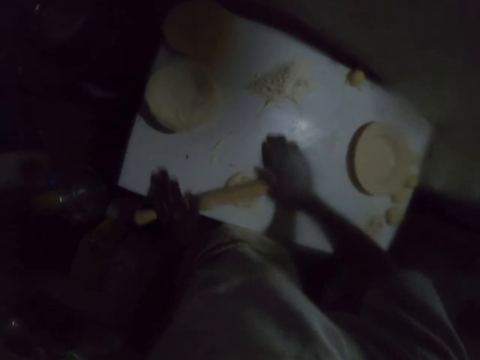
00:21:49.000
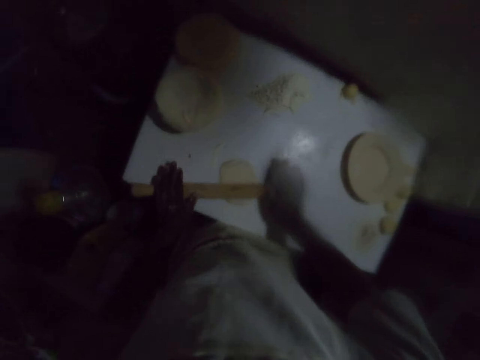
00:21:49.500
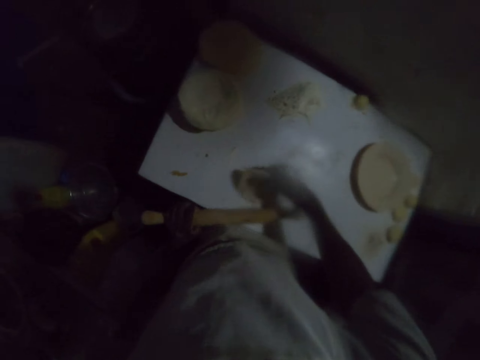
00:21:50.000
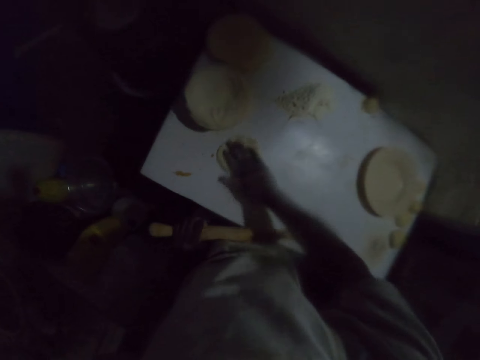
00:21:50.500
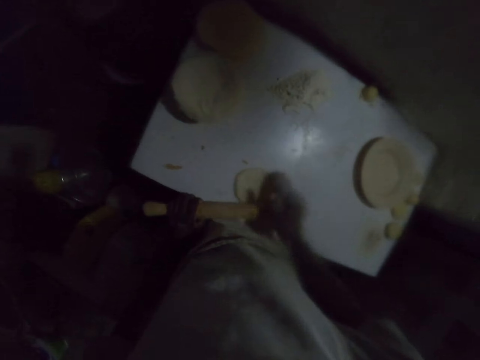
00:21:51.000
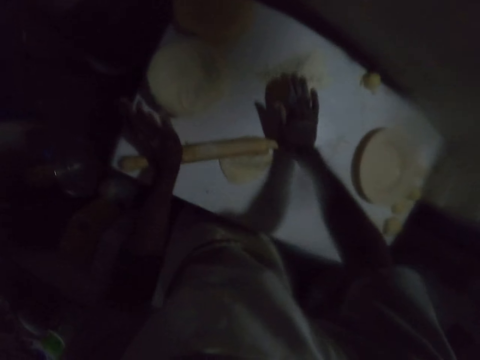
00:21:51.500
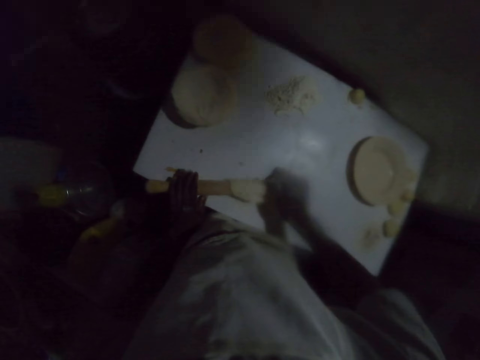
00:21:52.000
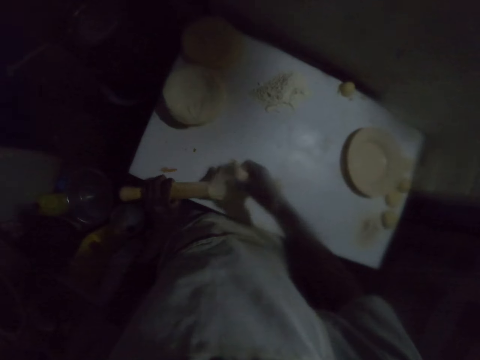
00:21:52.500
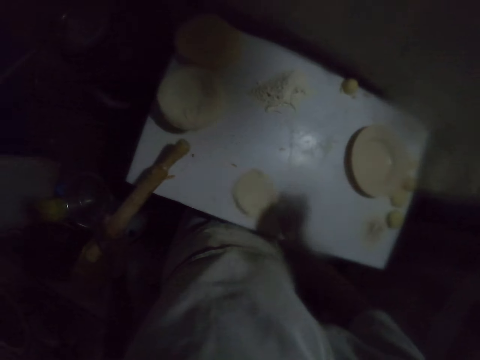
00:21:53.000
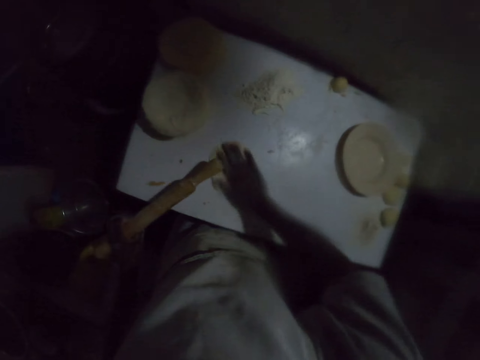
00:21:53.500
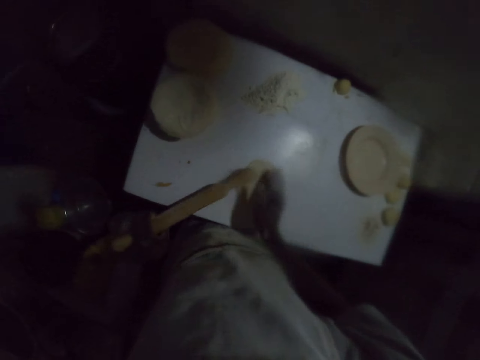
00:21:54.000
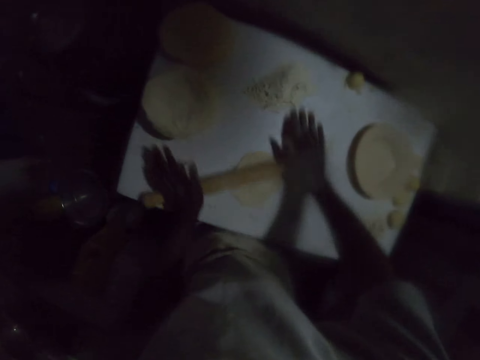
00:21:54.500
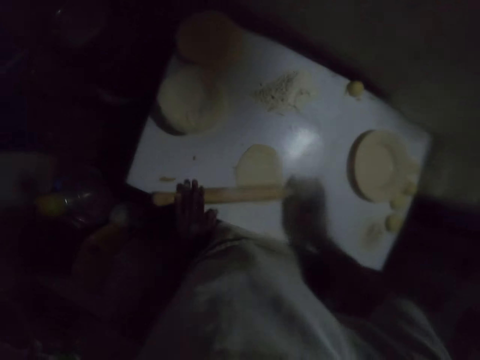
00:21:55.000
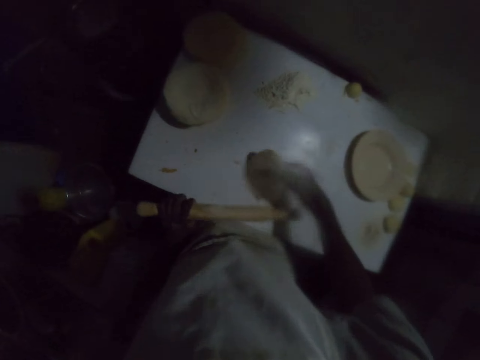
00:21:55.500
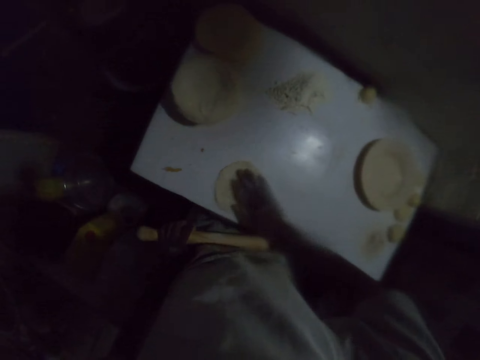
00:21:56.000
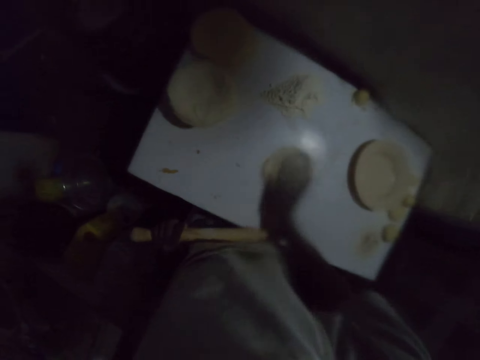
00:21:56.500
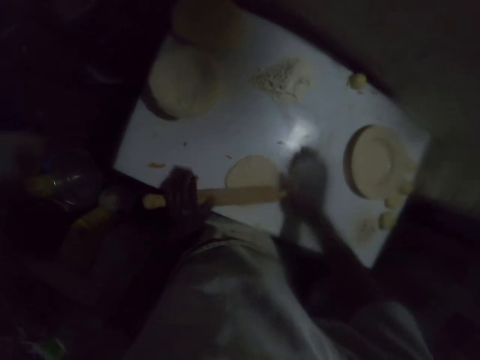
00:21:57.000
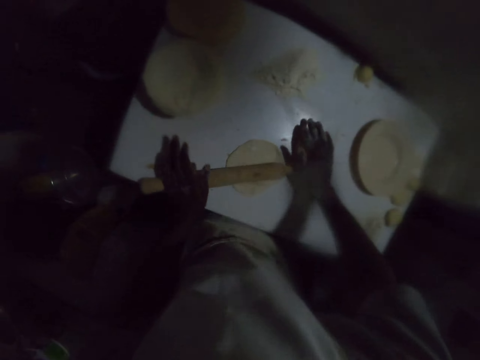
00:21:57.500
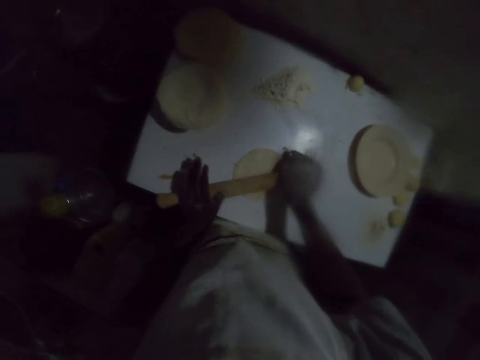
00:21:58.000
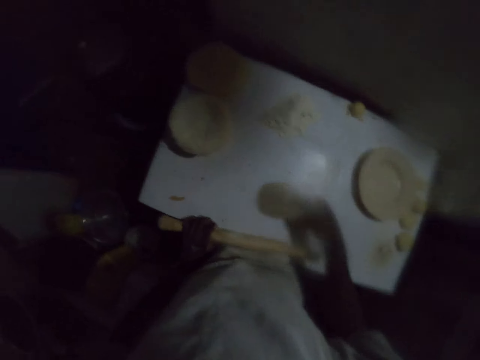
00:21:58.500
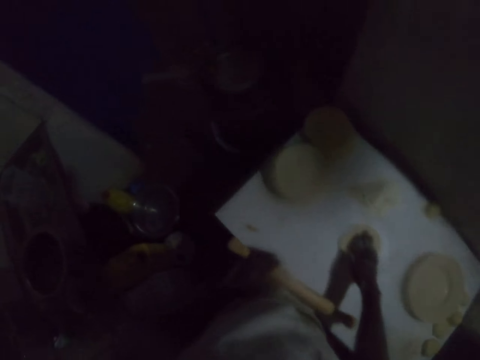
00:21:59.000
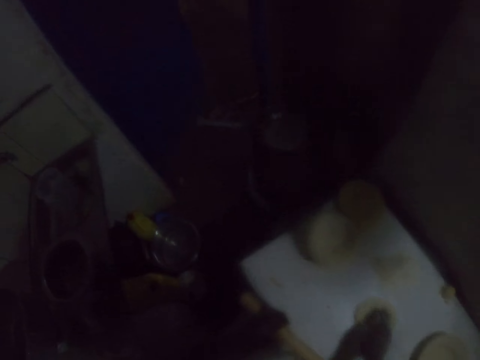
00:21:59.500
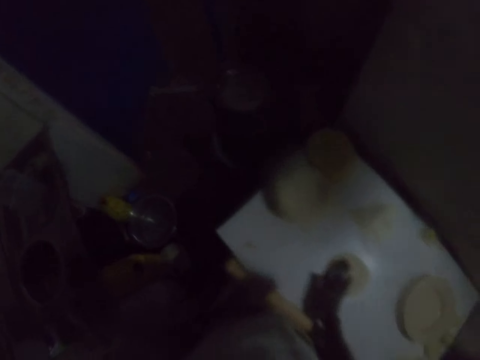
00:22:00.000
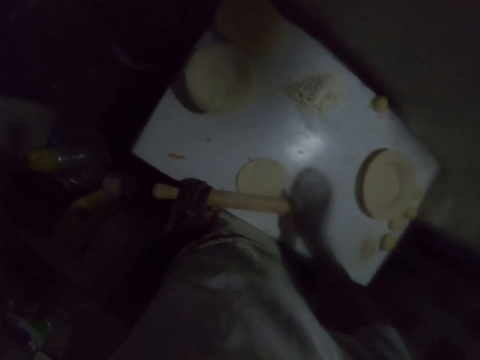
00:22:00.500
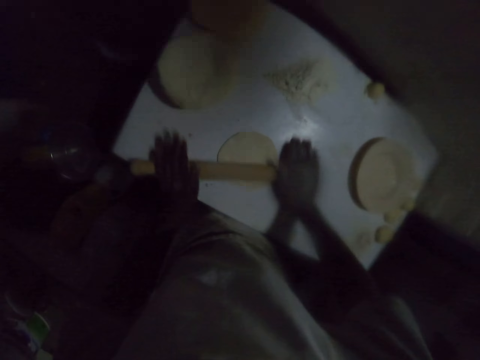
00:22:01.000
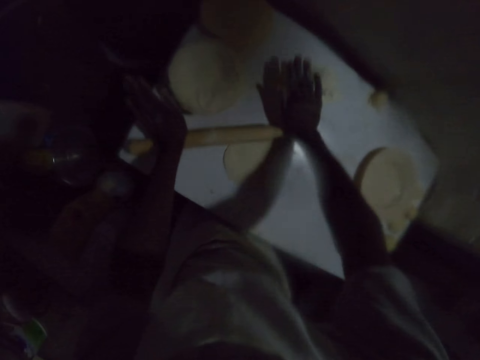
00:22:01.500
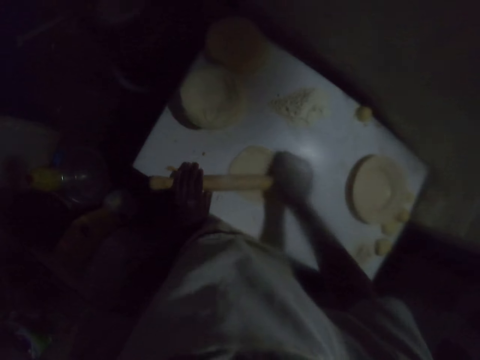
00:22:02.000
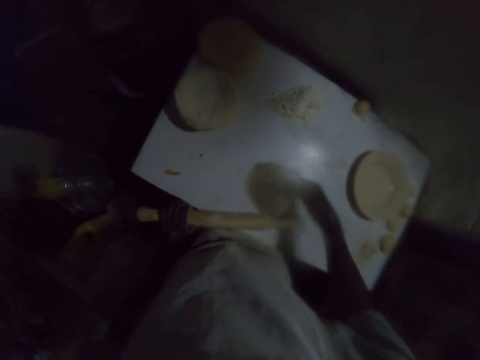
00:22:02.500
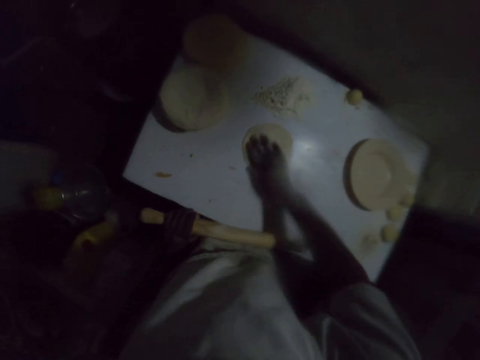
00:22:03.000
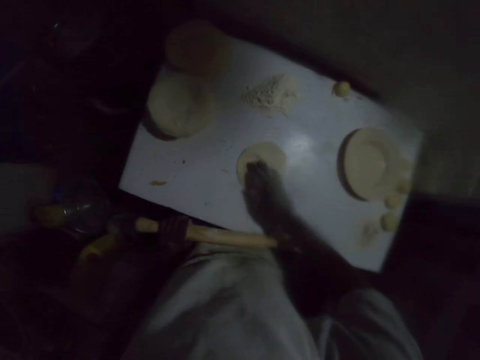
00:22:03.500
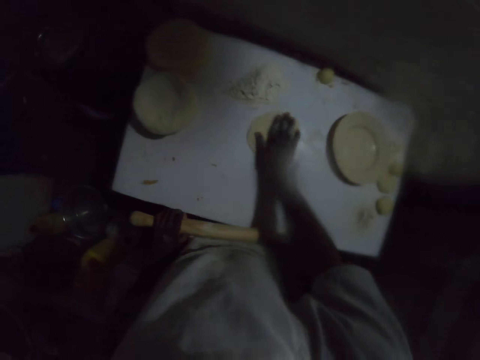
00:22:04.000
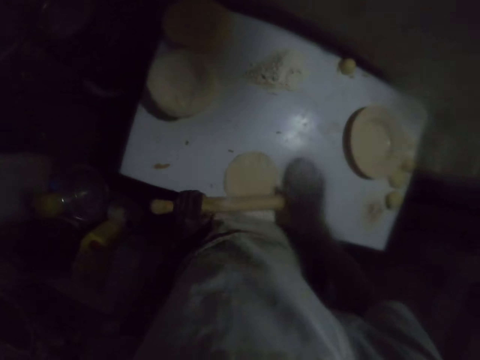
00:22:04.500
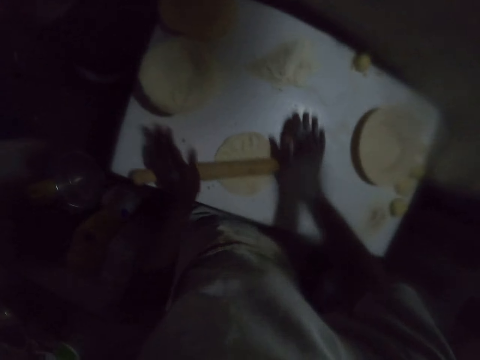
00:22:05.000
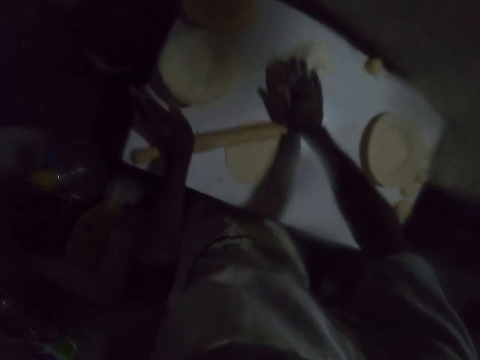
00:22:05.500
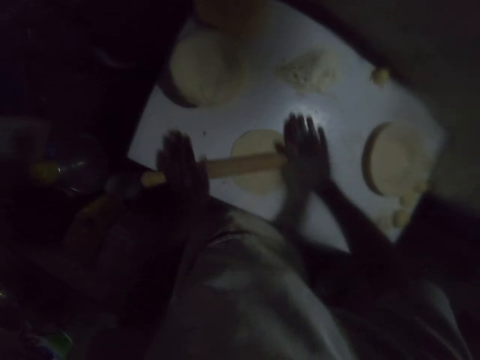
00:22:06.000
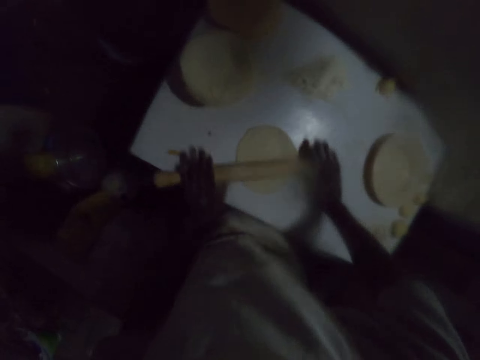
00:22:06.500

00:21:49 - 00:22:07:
The camera wearer rolls the dough with a rolling pin on the table. They flip the dough. They drag the dough on the table. They roll the dough with the rolling pin on the table. They flip the dough. They drag the dough on the table. They roll the dough with the rolling pin on the table. They flip the dough. They drag the dough on the table. They roll the dough with the rolling pin on the table. They flip the dough. They drag the dough on the table. They roll the dough with the rolling pin on the table. They flip the dough. They drag the dough on the table. They roll the dough with the rolling pin on the table.

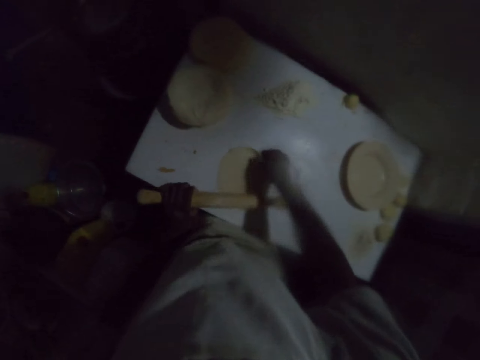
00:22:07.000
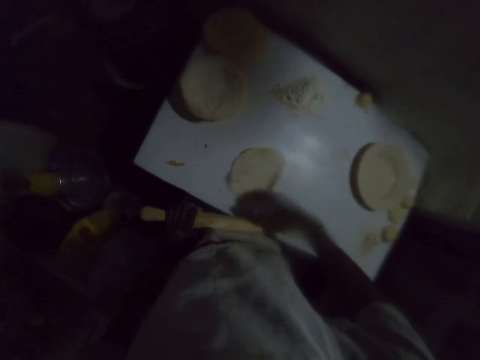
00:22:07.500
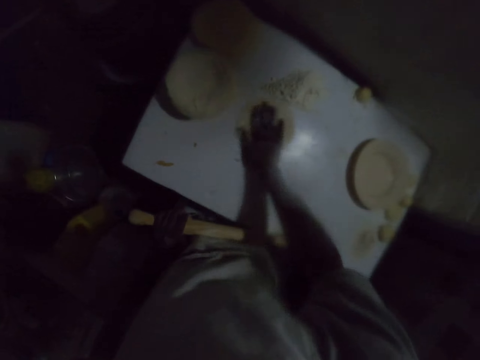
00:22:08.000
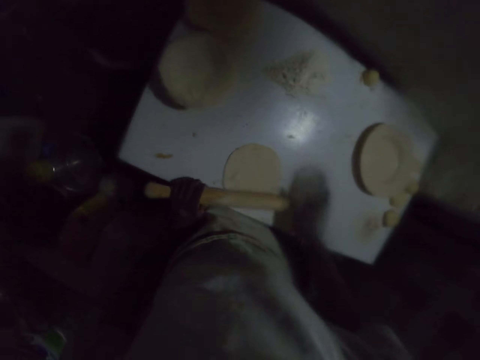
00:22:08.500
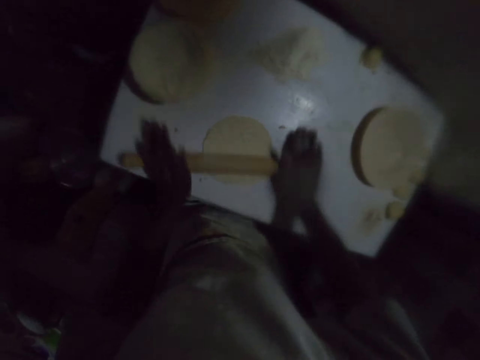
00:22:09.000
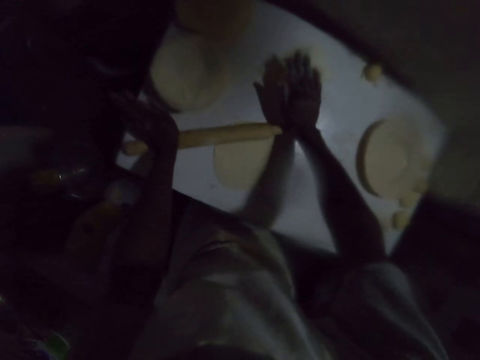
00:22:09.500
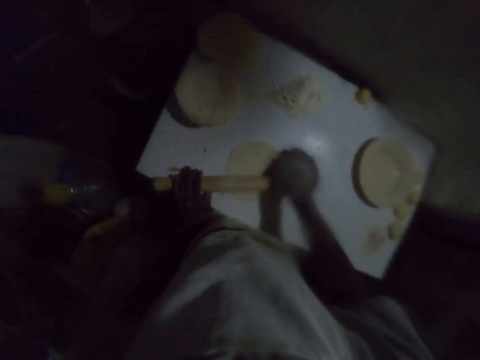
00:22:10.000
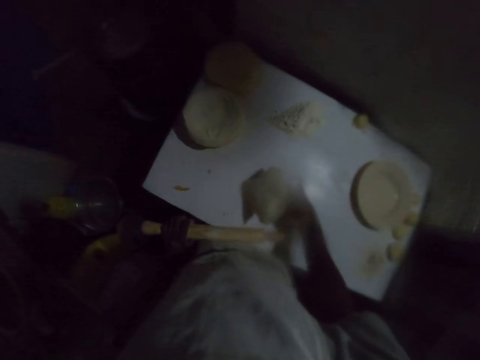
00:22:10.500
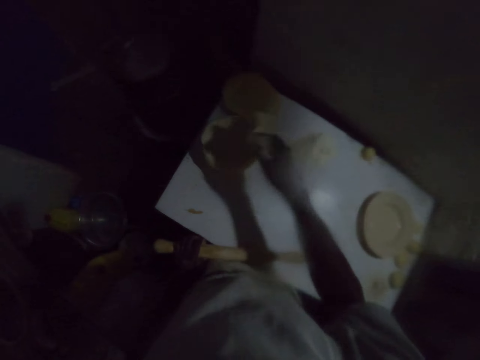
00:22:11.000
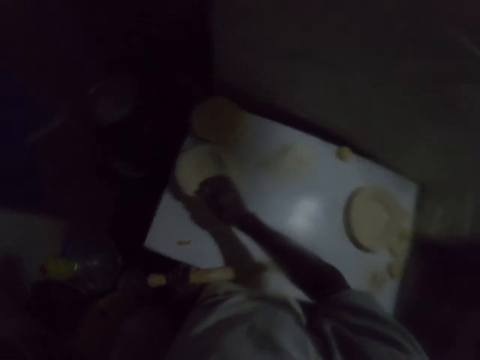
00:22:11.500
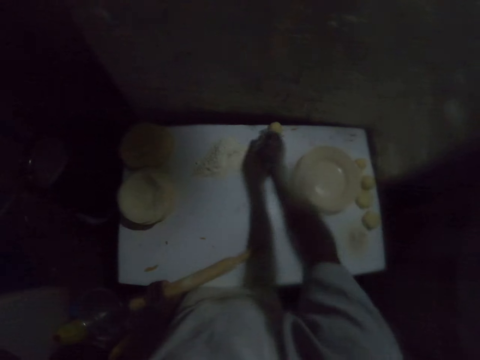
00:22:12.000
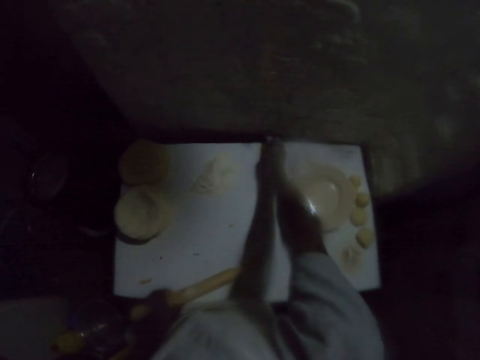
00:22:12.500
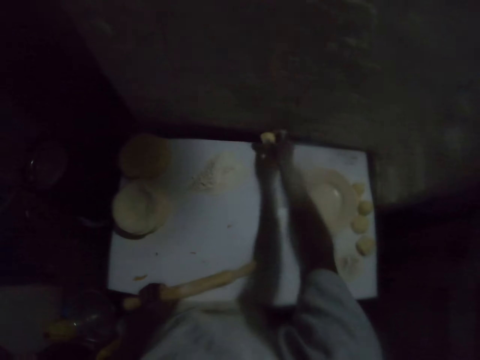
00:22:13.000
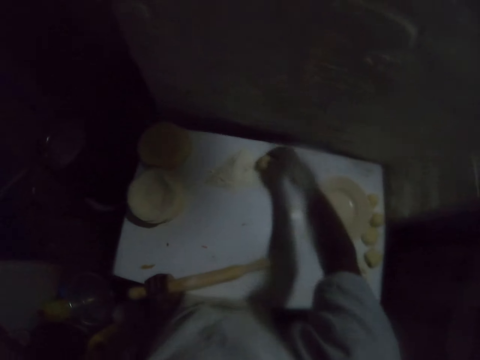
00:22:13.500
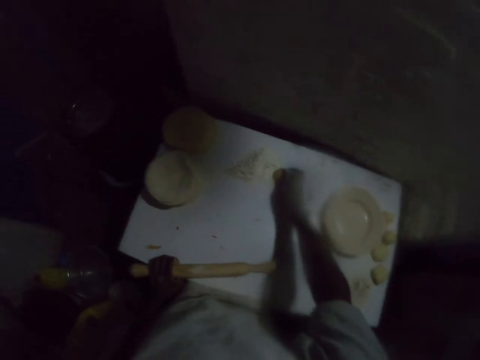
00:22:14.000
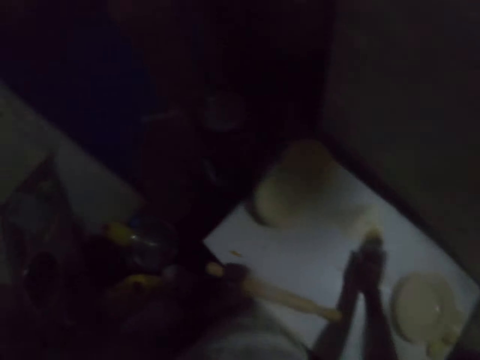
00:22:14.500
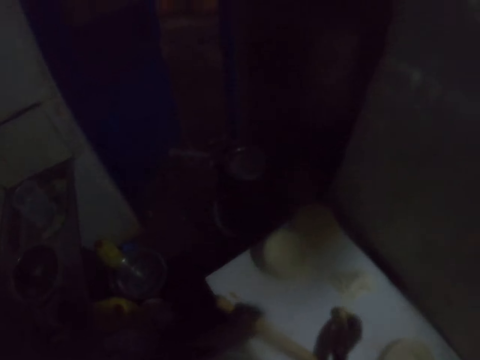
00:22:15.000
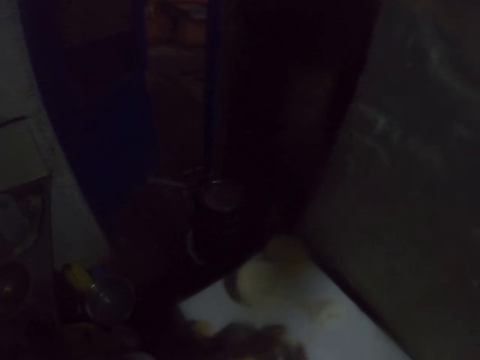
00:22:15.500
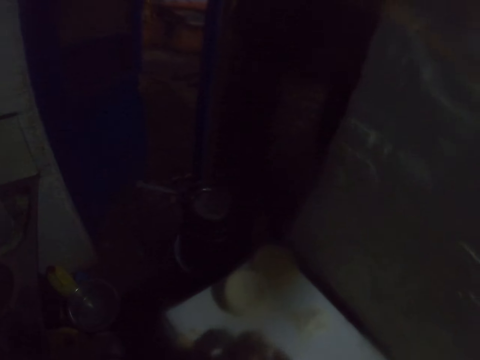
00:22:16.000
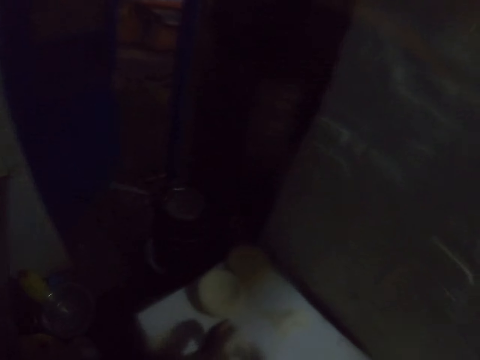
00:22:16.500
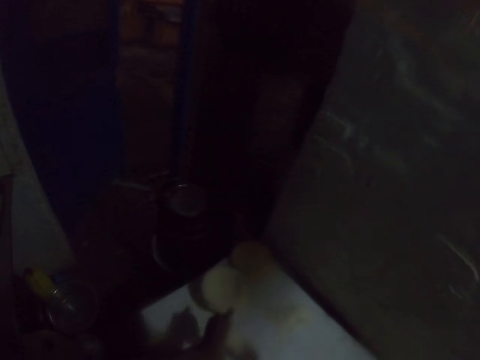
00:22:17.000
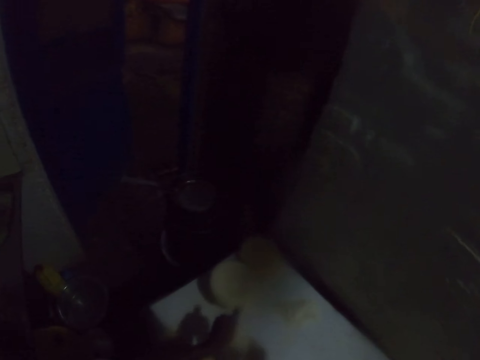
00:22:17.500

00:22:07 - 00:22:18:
The camera wearer flips the dough. They drag the dough on the table. They roll the dough with a rolling pin on the table. They pick up the rolled dough and put the rolled dough on other rolled doughs. They pick up a dough ball. They dip the dough in the flour on the table. They dust the dough with the flour.
